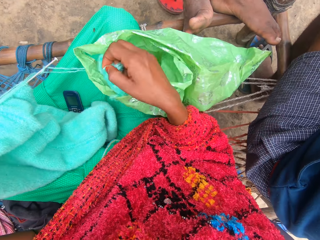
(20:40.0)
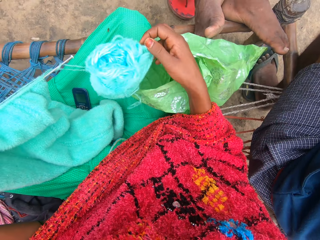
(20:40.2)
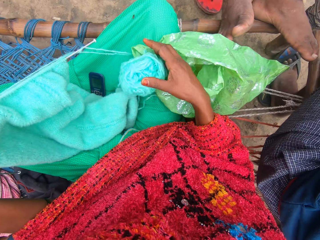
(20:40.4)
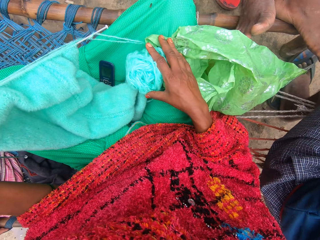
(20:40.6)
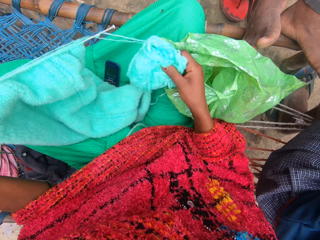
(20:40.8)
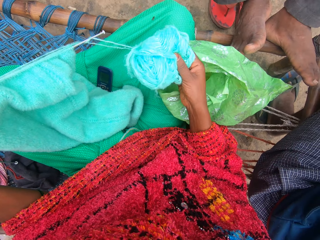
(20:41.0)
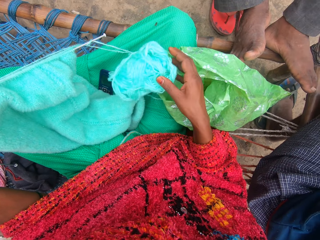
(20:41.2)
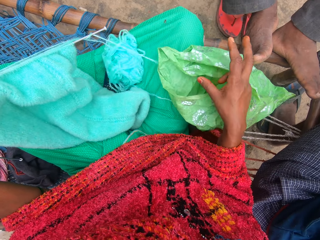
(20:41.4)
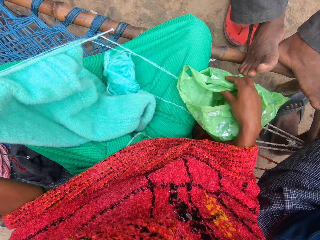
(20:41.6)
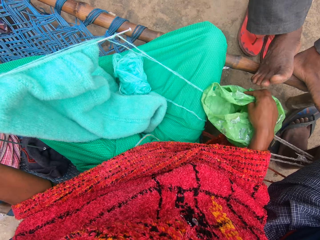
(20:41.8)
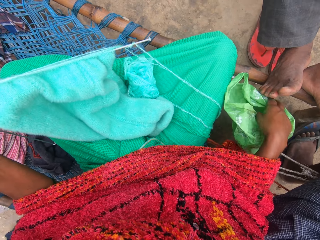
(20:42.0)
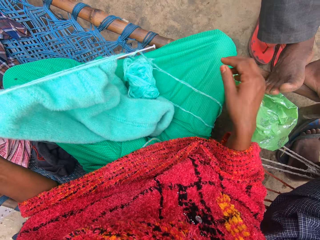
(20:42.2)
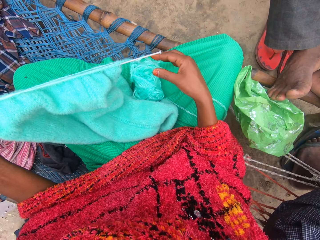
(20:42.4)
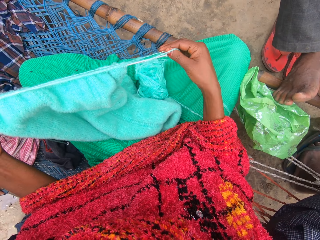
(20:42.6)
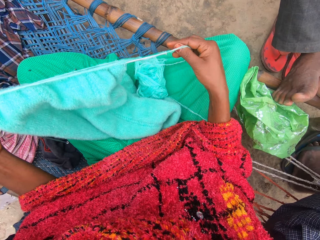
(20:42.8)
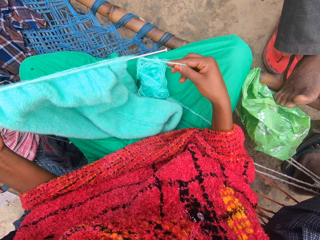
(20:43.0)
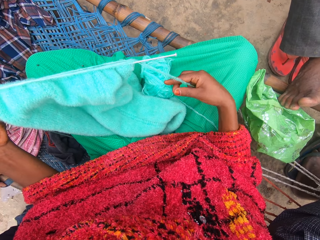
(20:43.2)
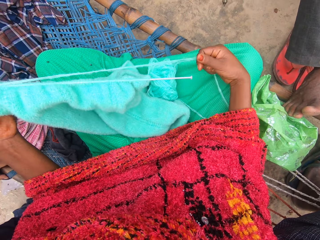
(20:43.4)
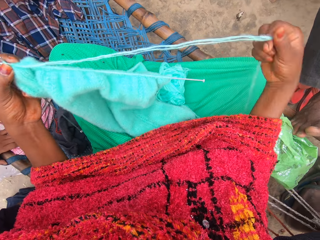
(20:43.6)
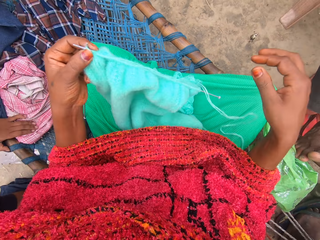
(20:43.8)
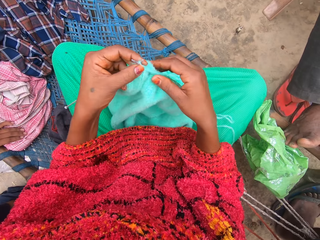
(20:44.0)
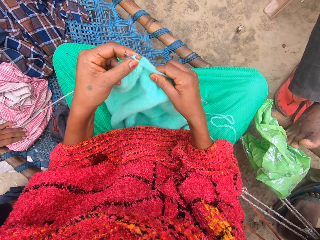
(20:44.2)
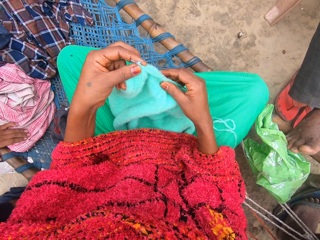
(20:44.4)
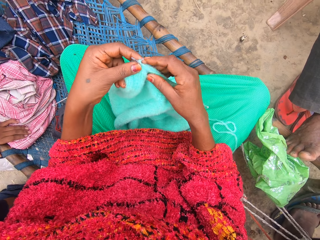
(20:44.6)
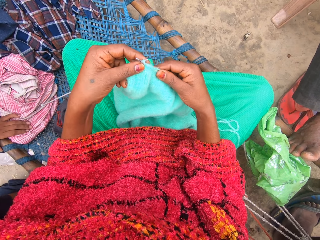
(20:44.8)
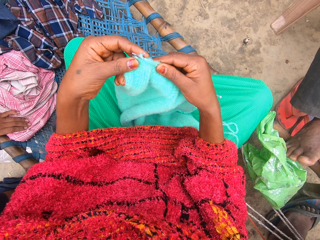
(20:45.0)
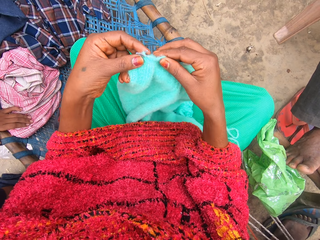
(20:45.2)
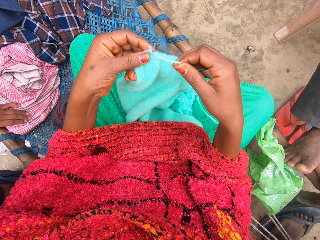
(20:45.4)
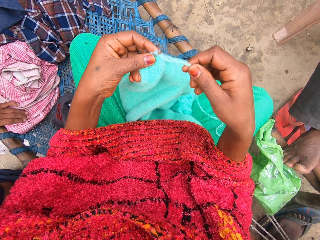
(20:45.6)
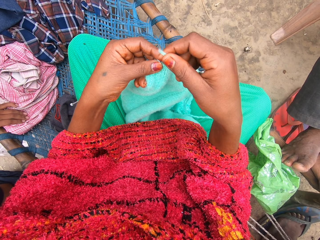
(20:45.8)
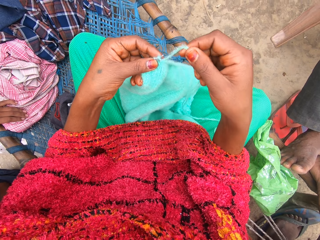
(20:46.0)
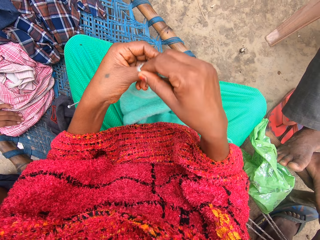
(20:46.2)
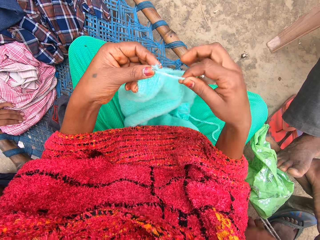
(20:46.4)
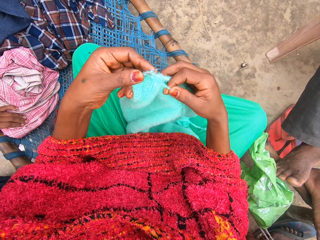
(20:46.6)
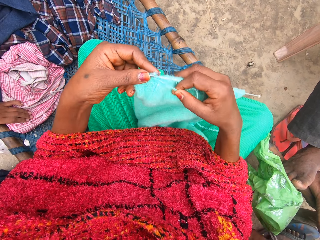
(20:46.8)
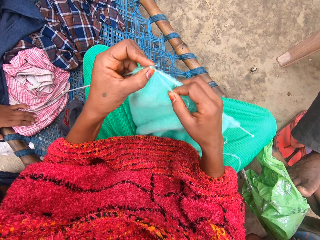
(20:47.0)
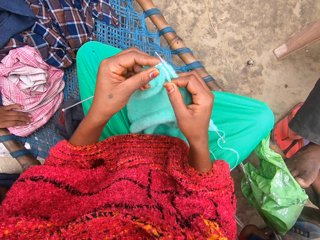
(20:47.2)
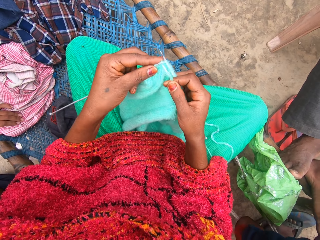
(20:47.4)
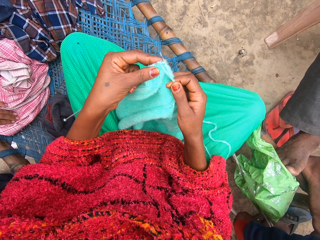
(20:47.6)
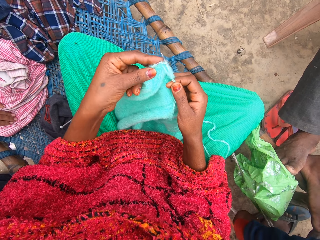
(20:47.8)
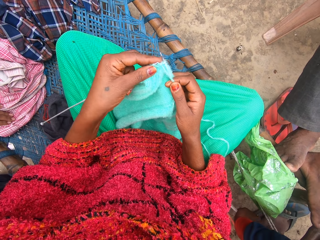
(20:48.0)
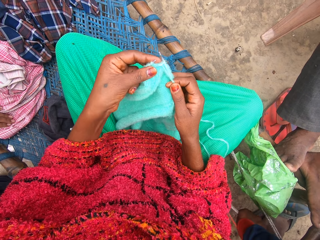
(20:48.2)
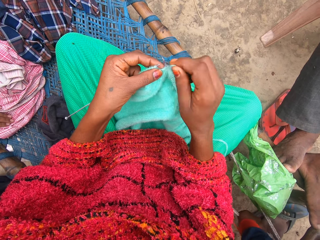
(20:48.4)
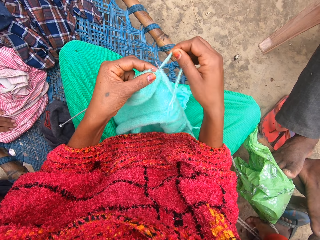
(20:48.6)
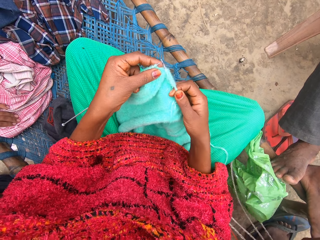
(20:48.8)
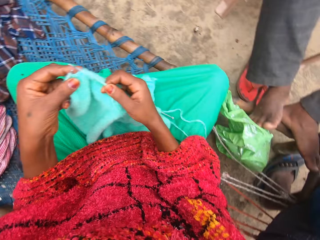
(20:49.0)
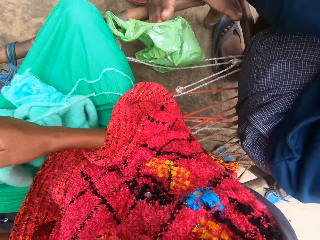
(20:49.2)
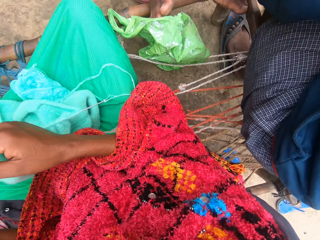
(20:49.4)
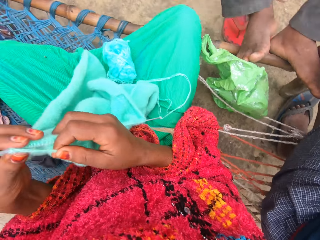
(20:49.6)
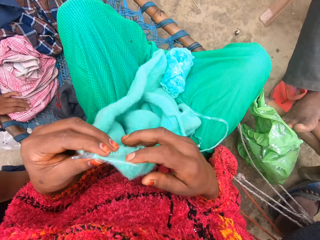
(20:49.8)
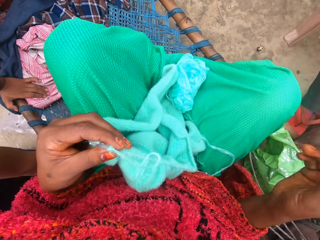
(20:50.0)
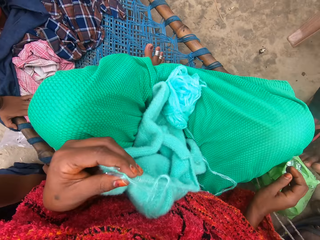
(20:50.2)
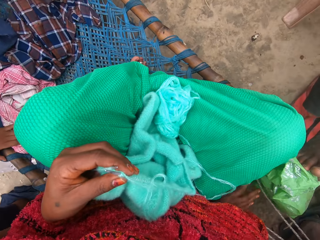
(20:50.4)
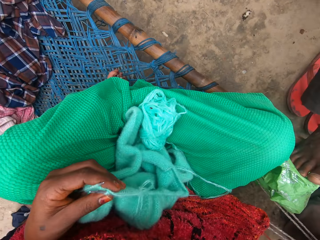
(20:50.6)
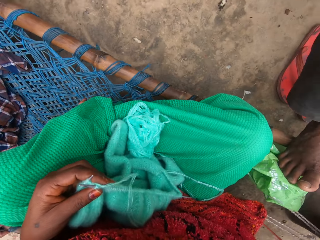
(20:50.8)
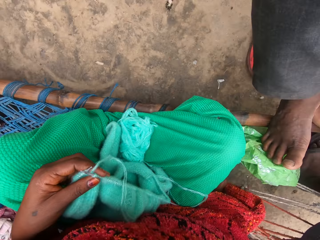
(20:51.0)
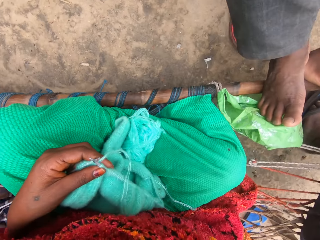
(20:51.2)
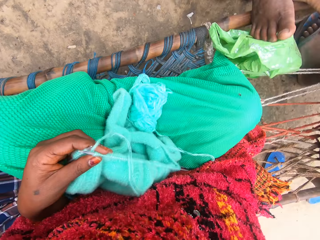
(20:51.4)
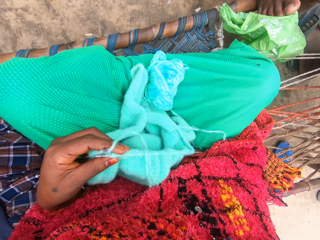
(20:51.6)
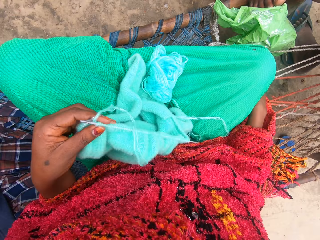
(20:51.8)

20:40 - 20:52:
The camera wearer removes the yarn roll from a carrier bag. She drops the yarn on her legs. She puts the nylon bag beside her on a hammock. She touches the yarn. She pulls the yarn with her right hand. She adjusts the piece of garment with her right hand. She knits the yarn into the piece of garment with knitting pins. She looks towards the left. She talks with some persons. She moves her body on the hammock.

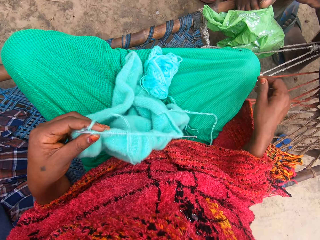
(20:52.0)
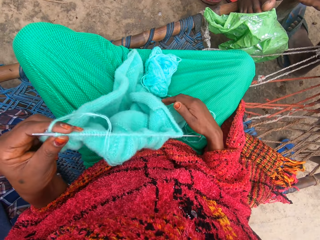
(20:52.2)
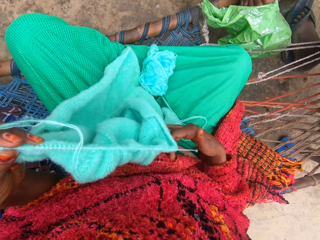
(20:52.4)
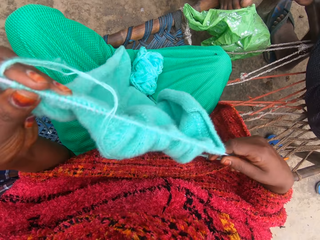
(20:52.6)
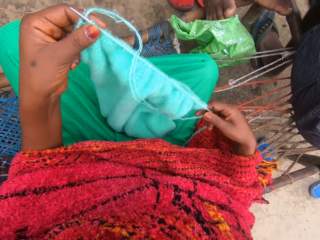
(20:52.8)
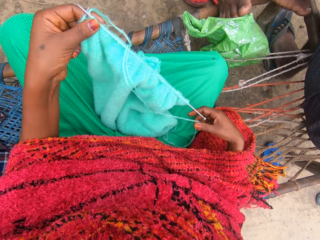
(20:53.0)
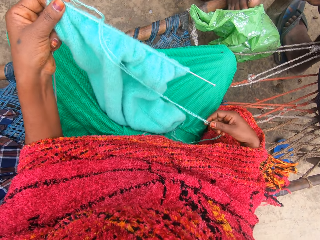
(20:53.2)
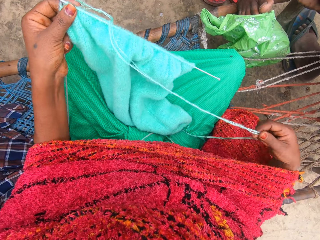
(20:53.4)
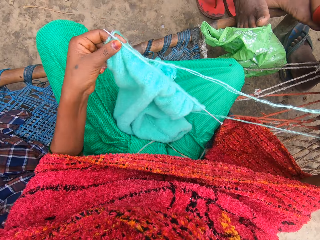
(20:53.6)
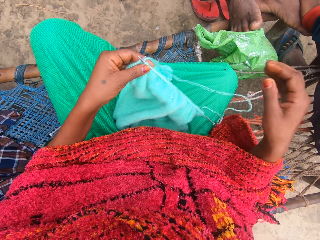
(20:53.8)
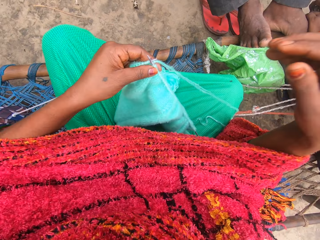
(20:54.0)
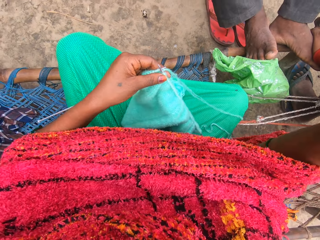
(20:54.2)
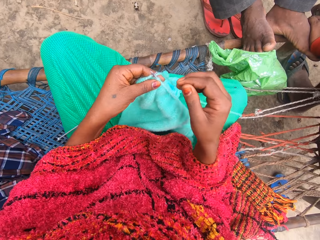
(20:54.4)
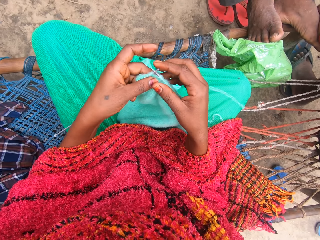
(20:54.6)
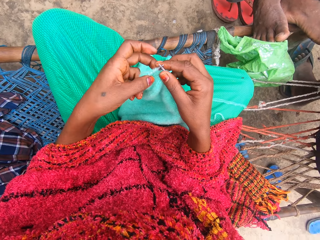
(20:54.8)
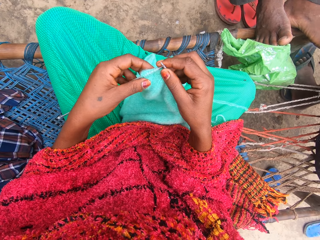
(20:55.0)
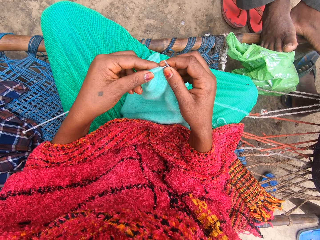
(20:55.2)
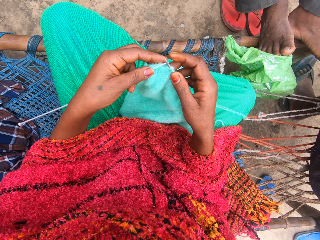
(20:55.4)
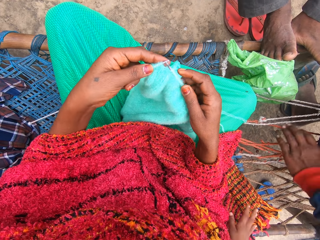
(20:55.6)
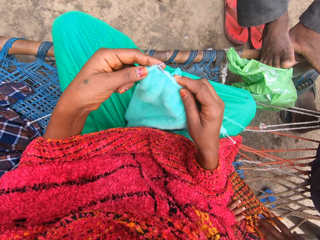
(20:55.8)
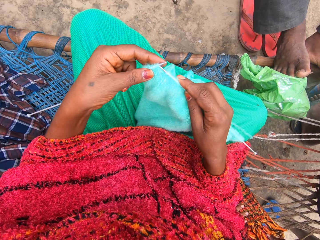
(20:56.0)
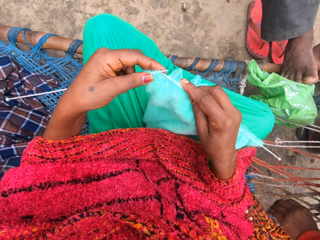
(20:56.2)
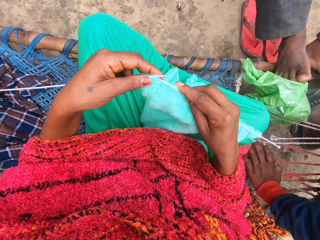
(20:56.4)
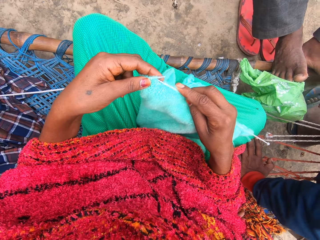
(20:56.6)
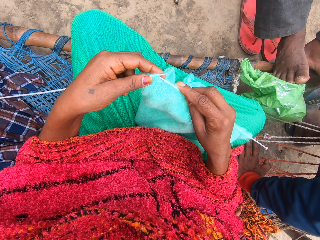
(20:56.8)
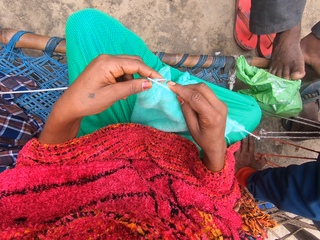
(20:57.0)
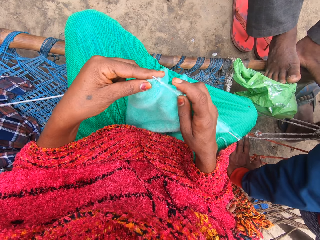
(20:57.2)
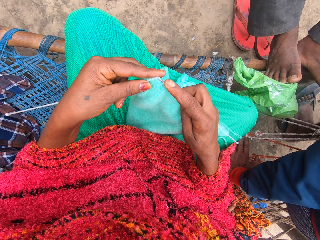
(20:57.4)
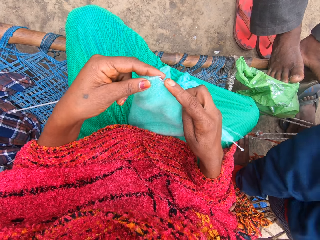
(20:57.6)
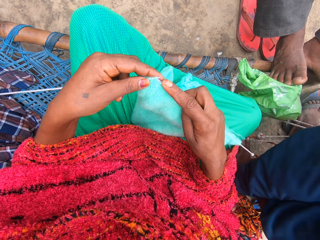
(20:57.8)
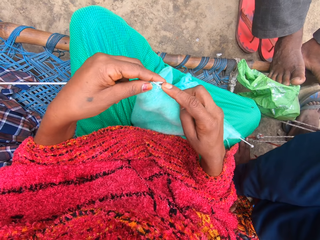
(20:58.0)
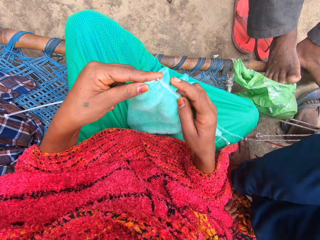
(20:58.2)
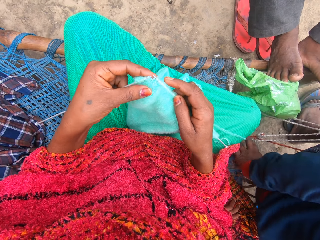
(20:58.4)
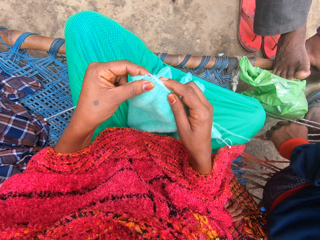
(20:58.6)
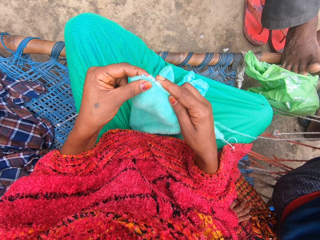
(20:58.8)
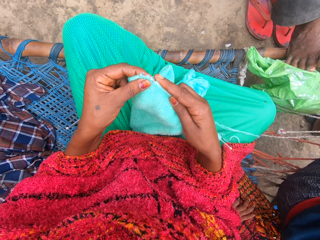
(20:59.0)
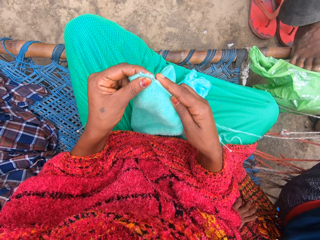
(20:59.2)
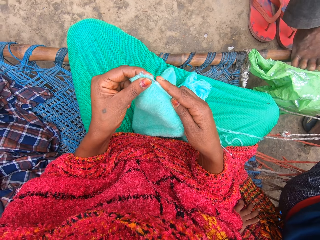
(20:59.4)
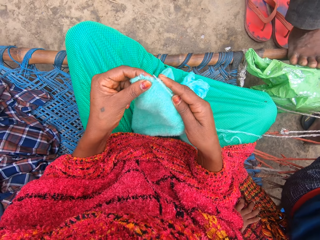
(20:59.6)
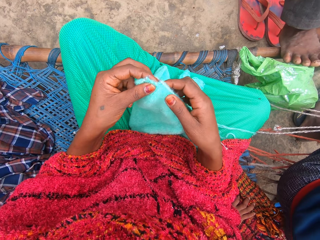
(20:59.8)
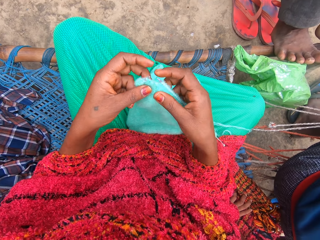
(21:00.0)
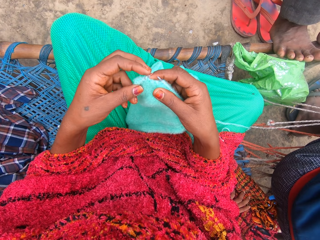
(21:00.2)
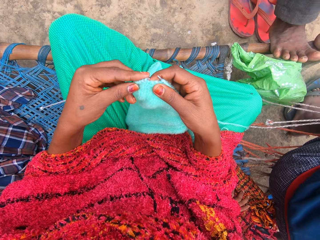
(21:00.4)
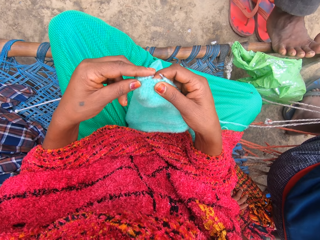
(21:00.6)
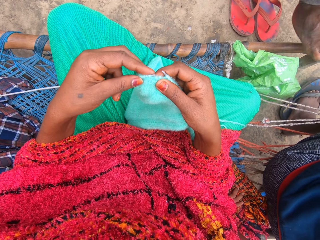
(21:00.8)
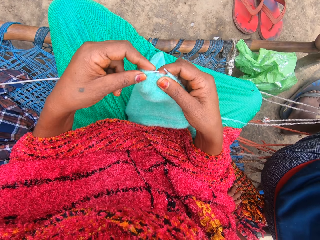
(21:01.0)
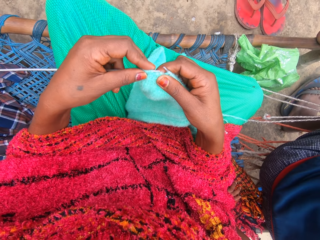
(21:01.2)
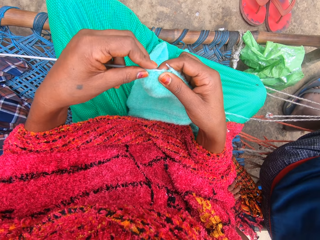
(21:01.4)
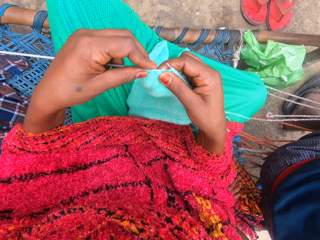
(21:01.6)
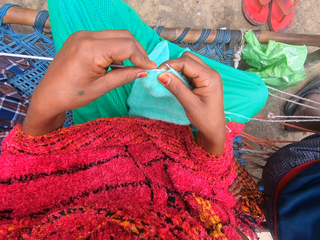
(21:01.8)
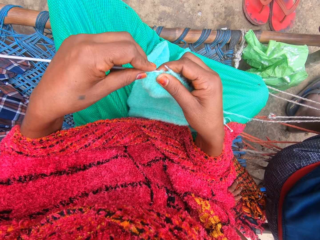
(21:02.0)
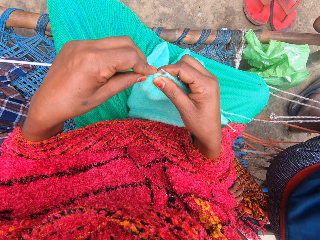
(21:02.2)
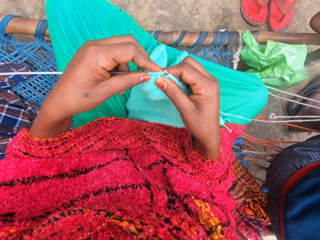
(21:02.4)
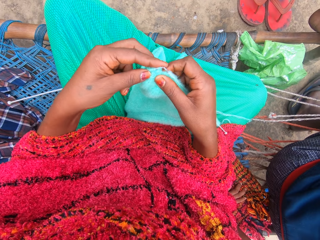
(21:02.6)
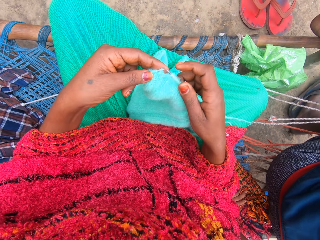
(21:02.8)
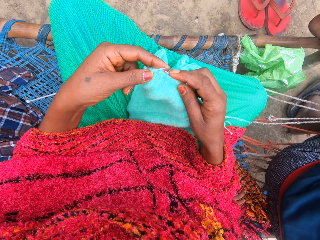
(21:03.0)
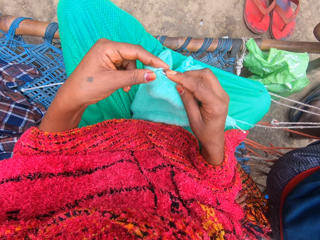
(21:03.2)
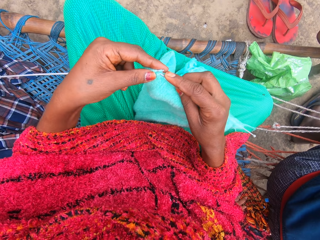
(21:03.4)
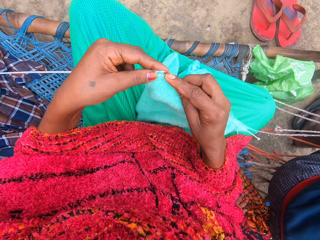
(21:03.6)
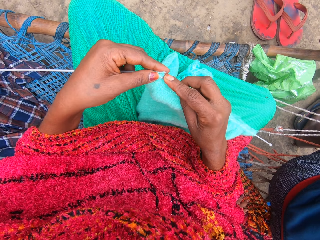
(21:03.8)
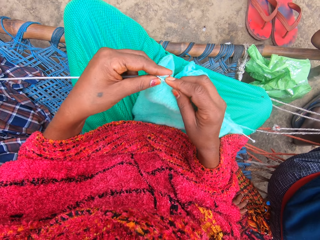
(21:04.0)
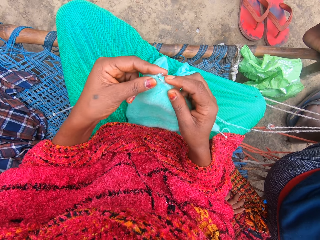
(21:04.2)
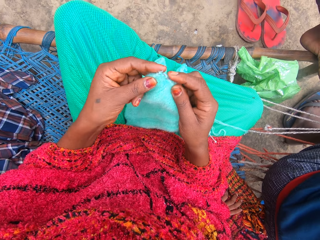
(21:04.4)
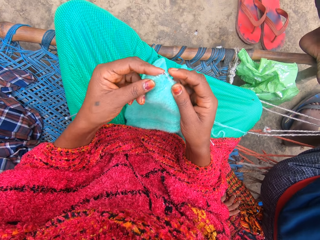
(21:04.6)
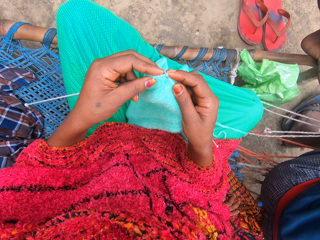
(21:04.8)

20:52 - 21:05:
The camera wearer lifts up the fabric. She adjusts the piece of garment with her right hand. She touches the yarn. She knits the yarn into the piece of garment with knitting pins. A person sits next to the camera wearer.
